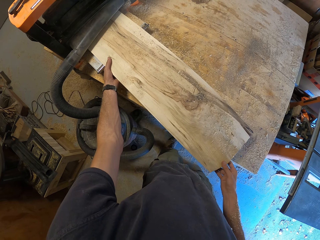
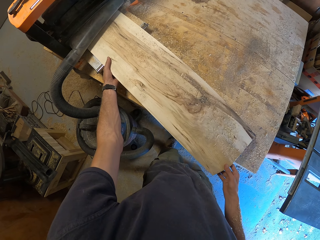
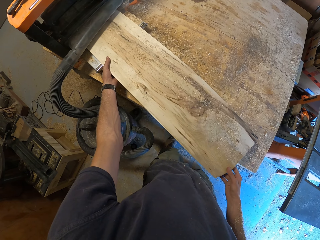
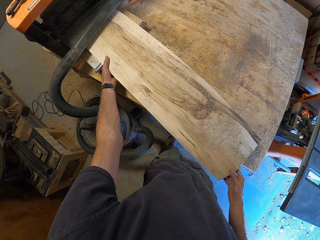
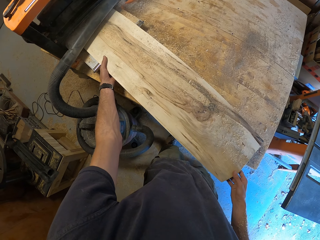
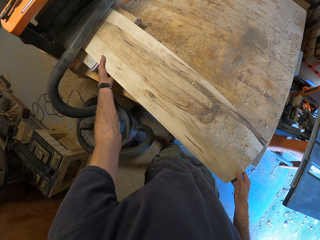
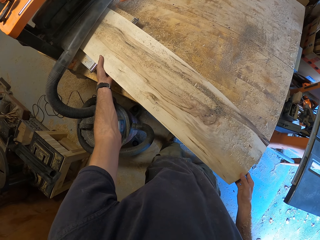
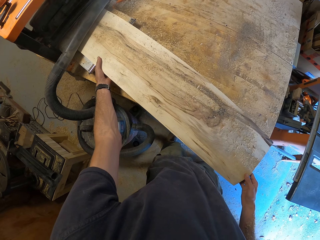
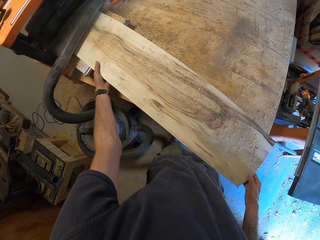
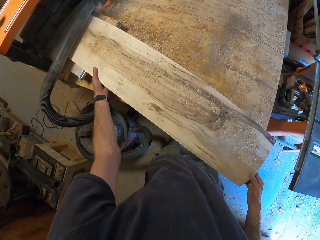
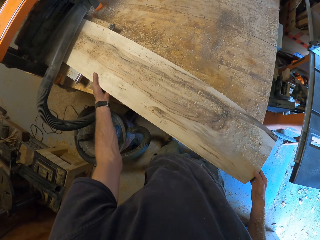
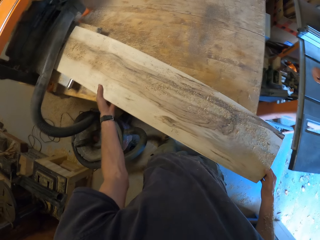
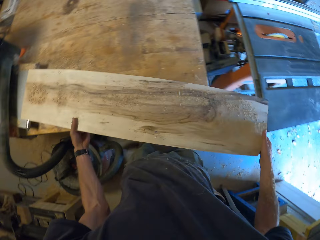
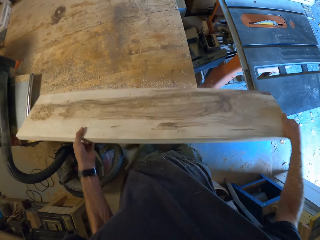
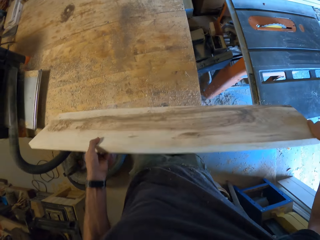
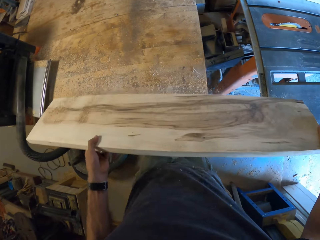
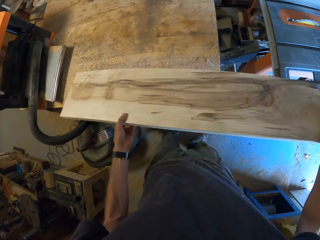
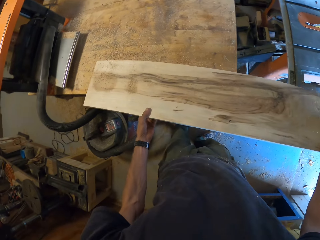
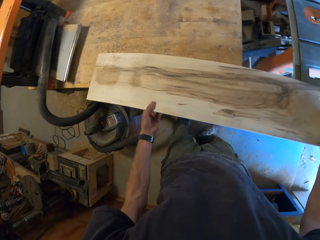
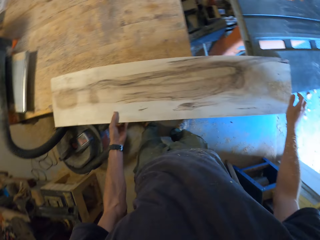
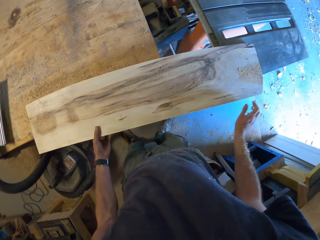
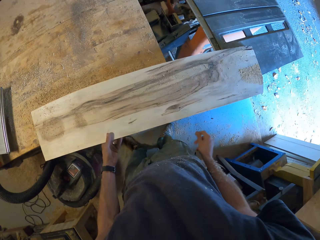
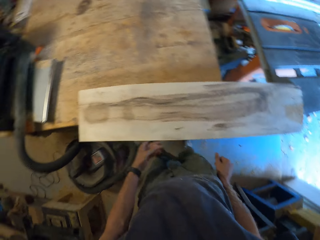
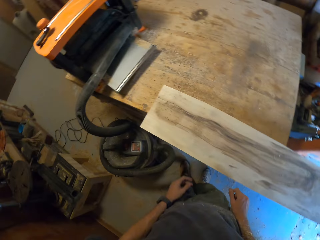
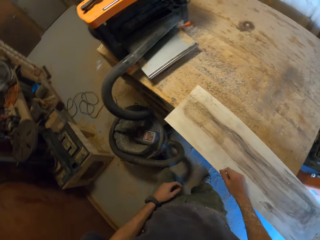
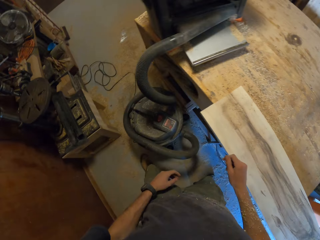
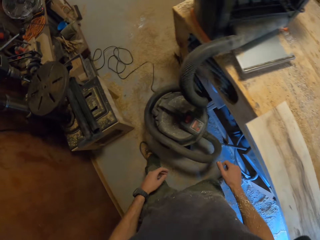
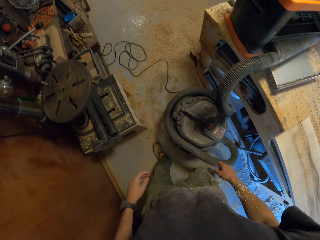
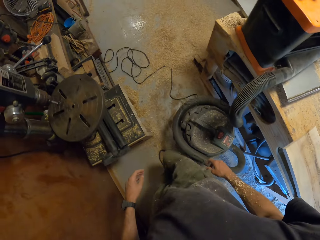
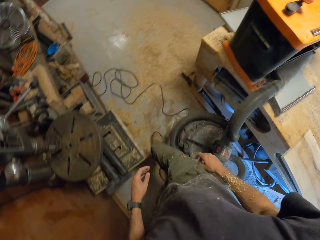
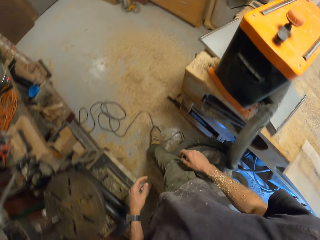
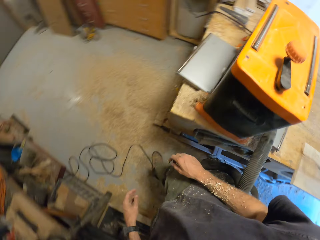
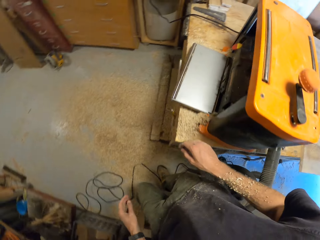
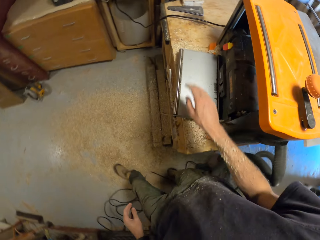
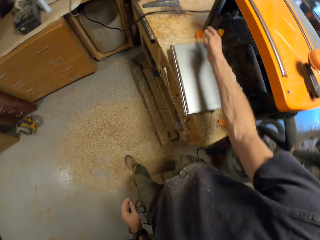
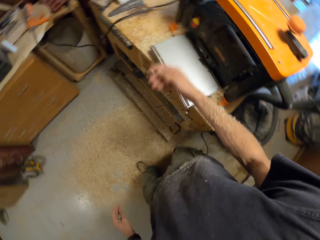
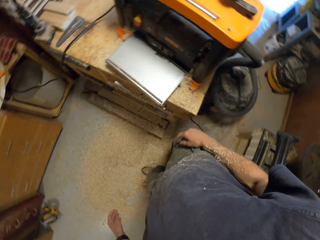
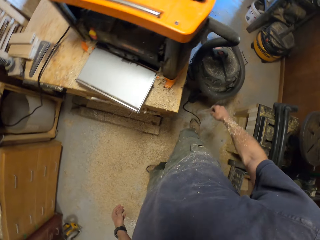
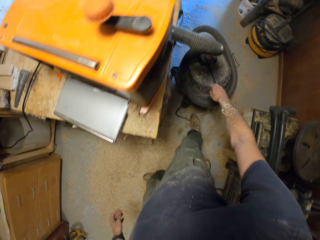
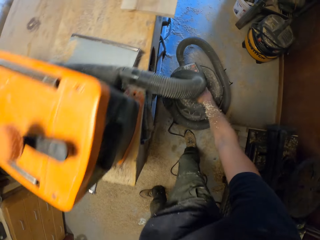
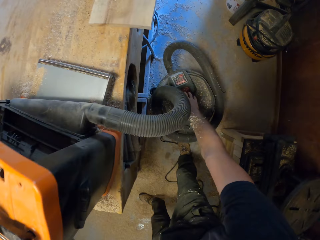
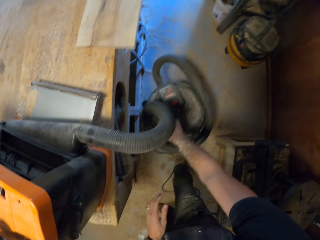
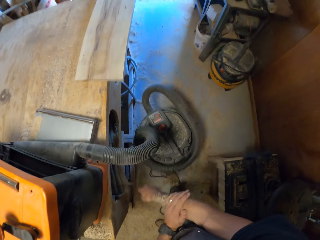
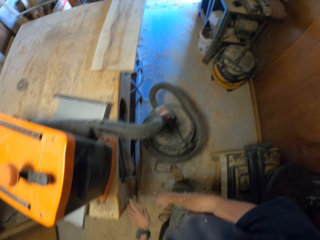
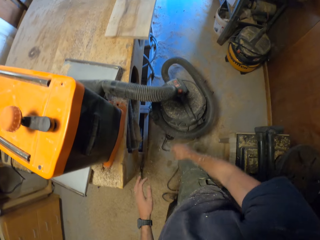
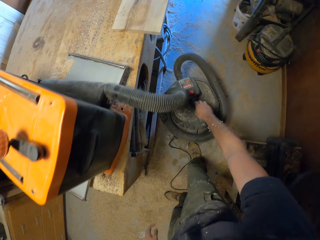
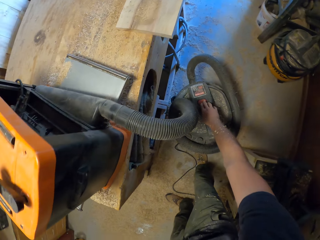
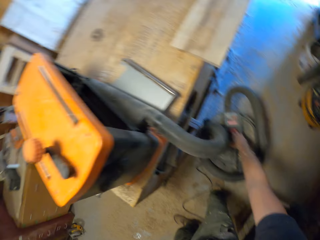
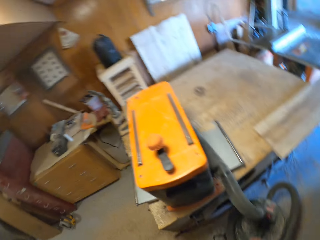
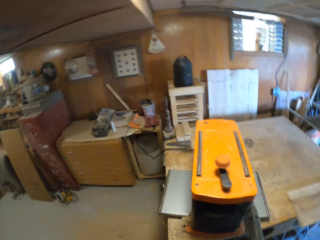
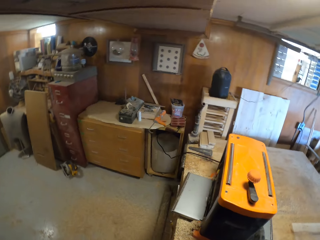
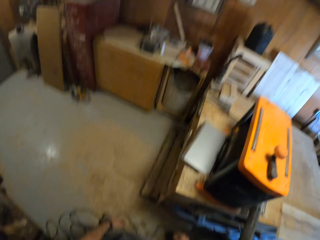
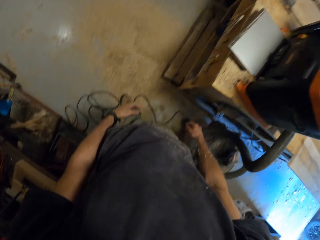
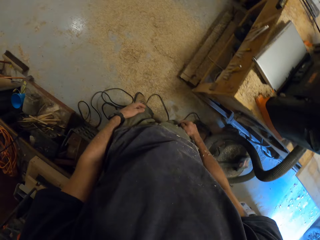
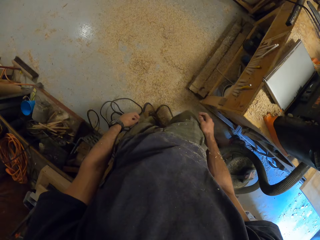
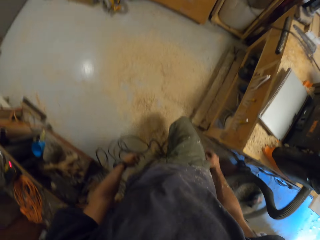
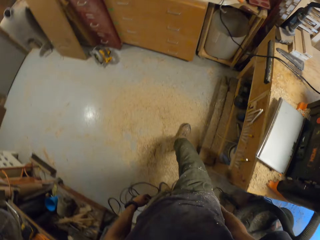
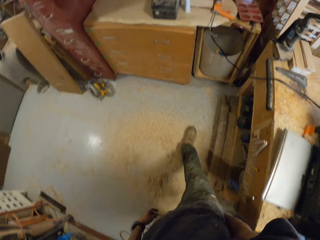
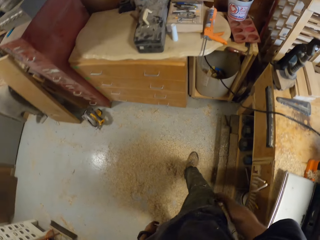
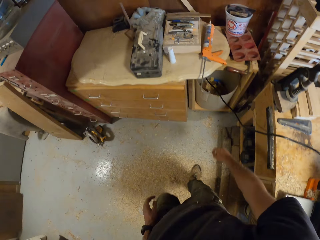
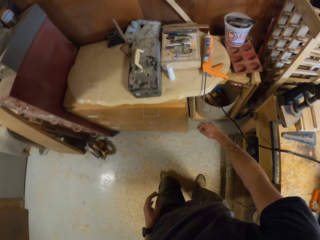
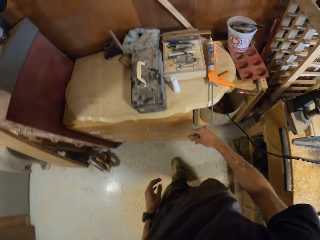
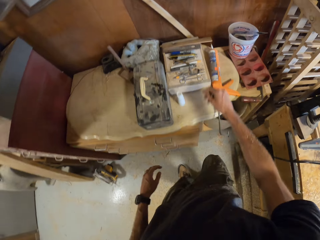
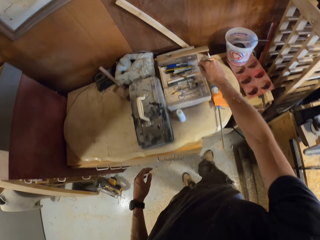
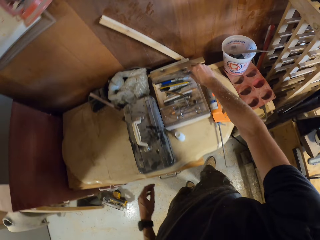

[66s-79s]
The camera wearer shakes some sawdust off the wood. He pours dust from the wood to the table and drops the wood on the workbench with his hands. He moves towards the wood planer. He walks in the workshop. He cleans the wood planer with his right hand. He turns off the smoother machine. He presses a red button on the wood planer with his right hand. He cleans some sawdust off his right hand. He presses the red button on the wood planer with his right hand. He walks in the workshop. He moves towards a tool box on a table.

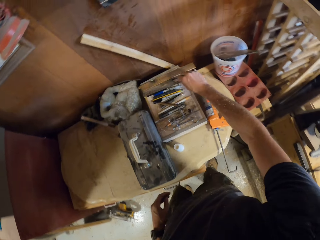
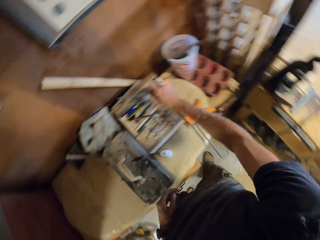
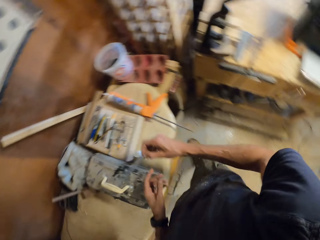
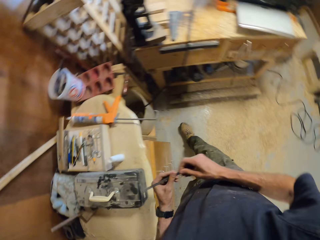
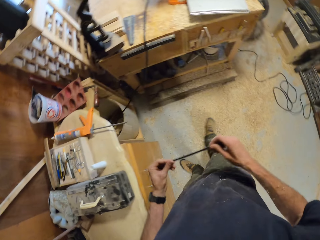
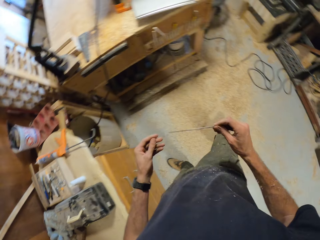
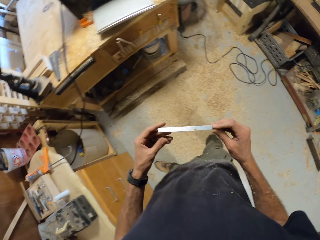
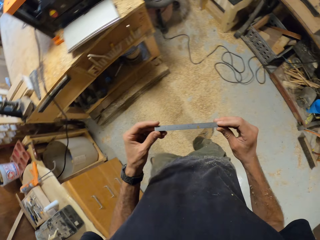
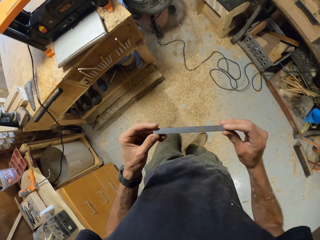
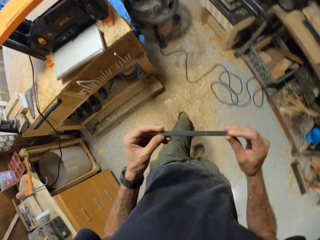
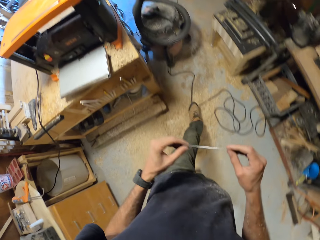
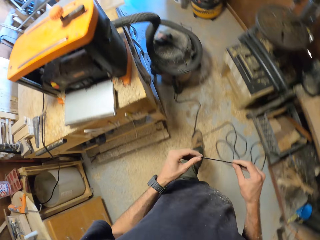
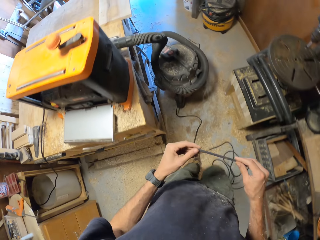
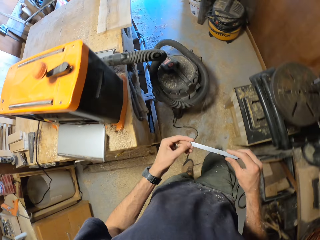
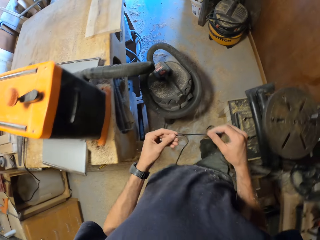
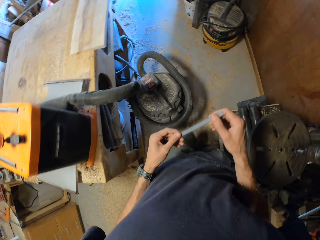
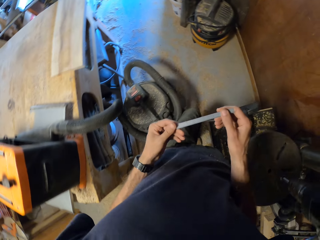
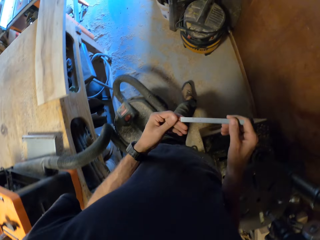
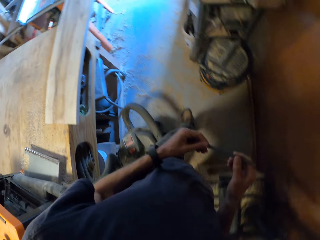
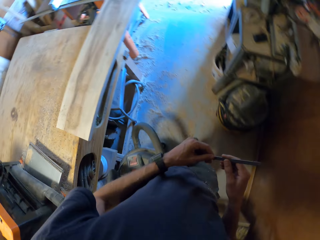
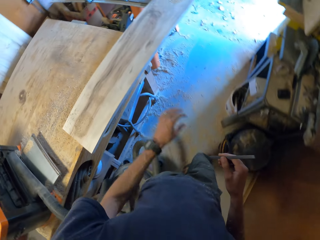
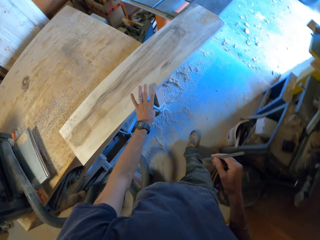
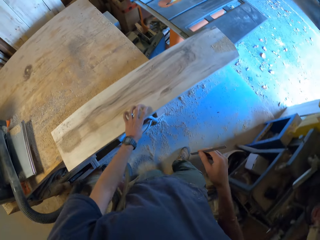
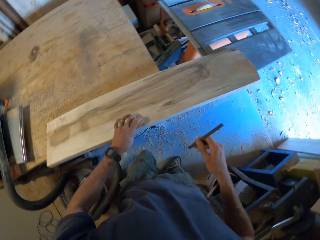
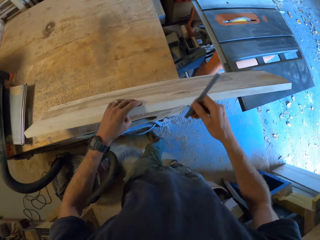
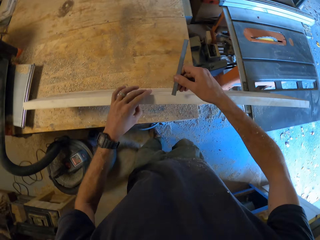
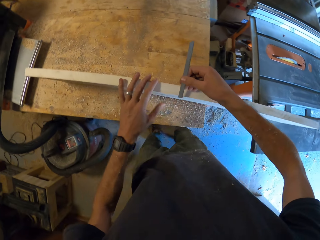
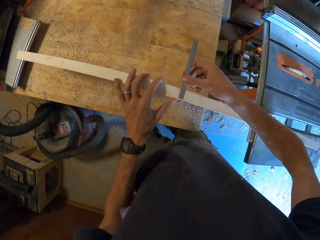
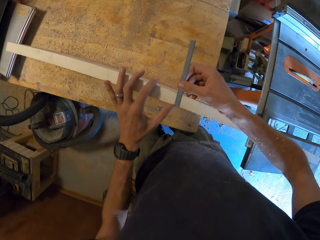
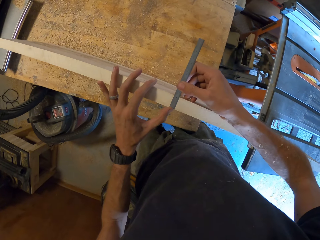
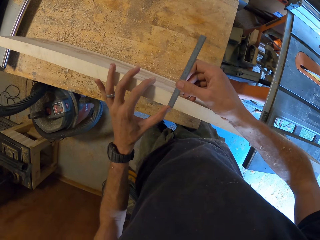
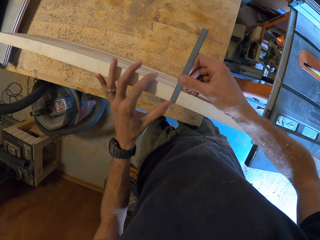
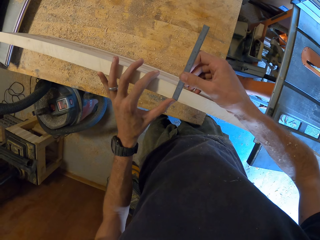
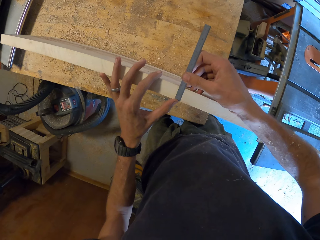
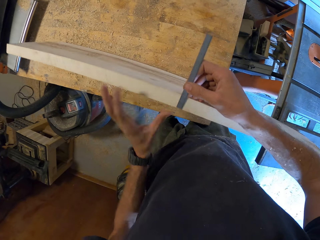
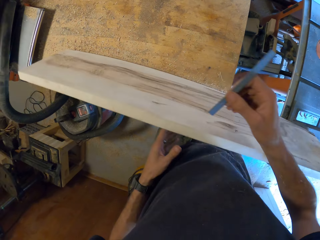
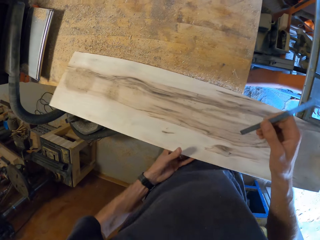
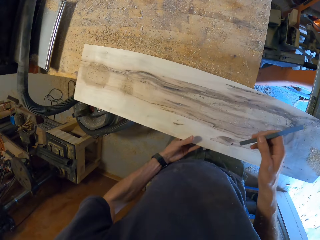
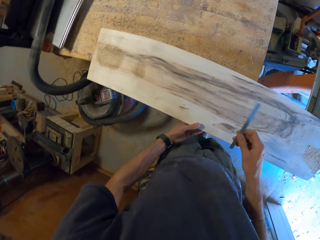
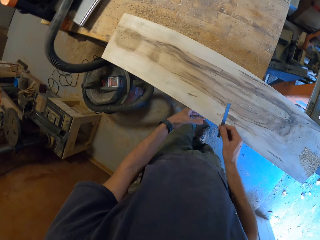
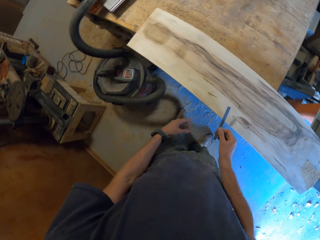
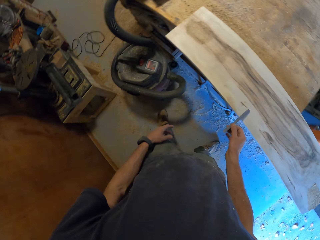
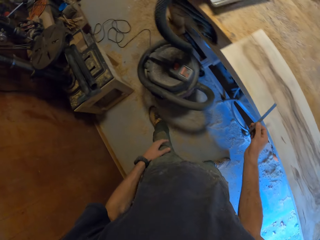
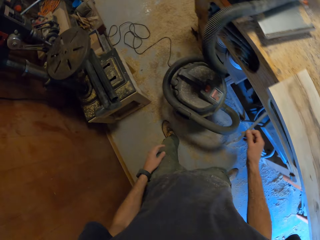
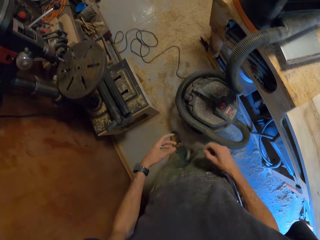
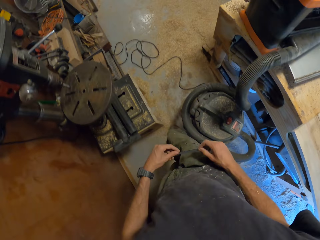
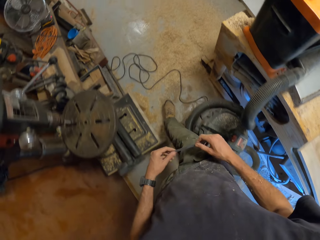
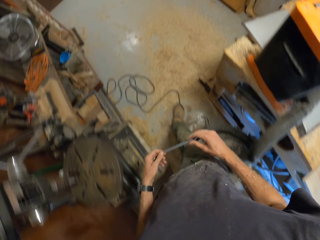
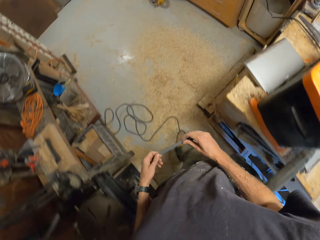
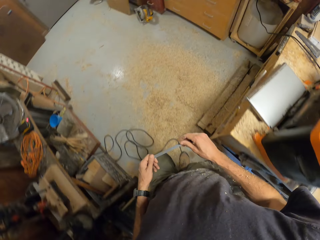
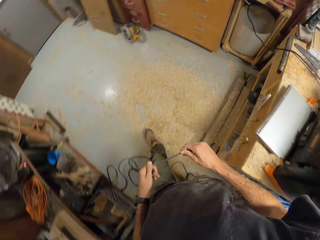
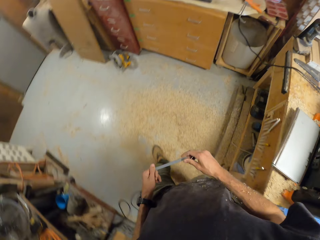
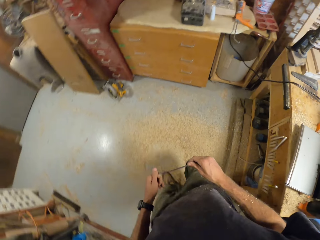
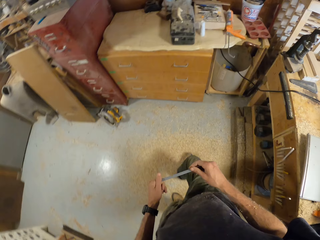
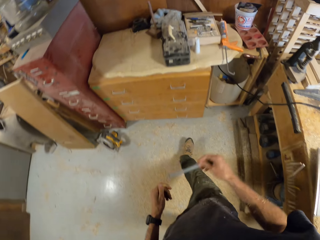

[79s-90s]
The camera wearer picks up a ruler from the tool box with his right hand. He checks the ruler in his hands and moves towards the wood with the ruler. He lifts up the wood from the workbench with his left hand. He turns the wood on the table. He measures the wood with the ruler. He turns the wood on the table. He drops the wood on the workbench with his left hand. He hits the wood with the ruler in his right hand. He moves towards the tool box on the table with the ruler. He turns the ruler in his hands.
